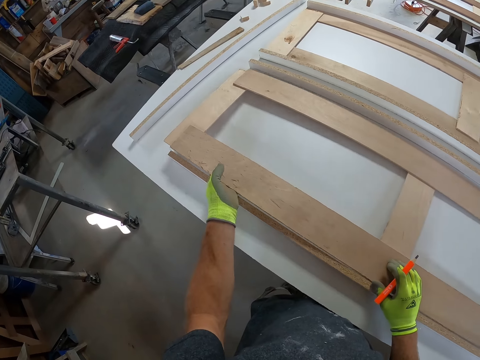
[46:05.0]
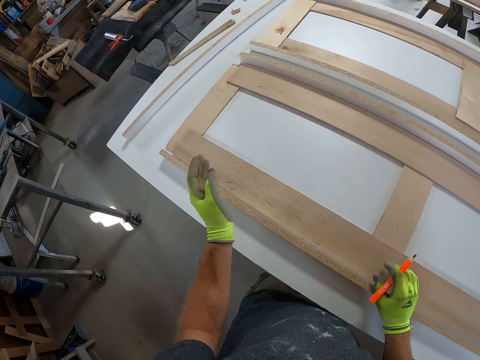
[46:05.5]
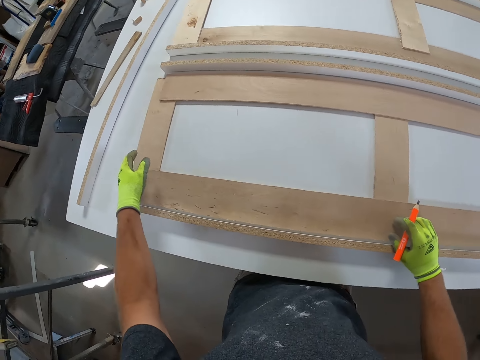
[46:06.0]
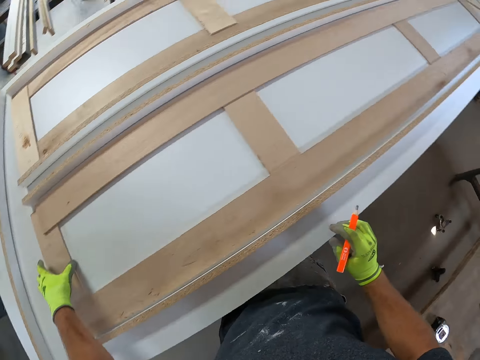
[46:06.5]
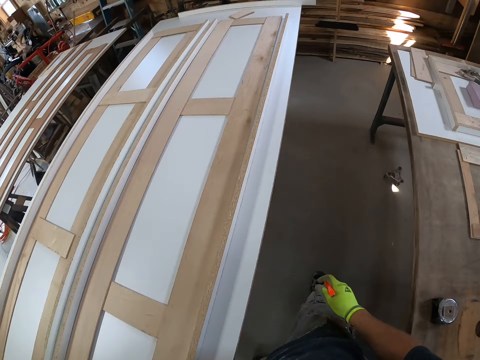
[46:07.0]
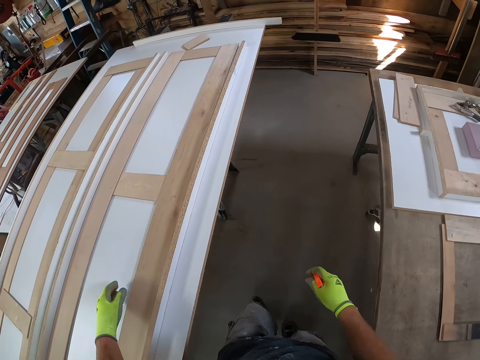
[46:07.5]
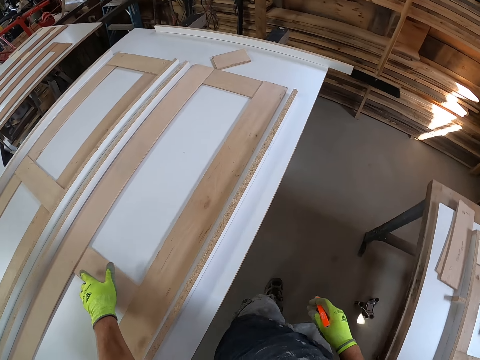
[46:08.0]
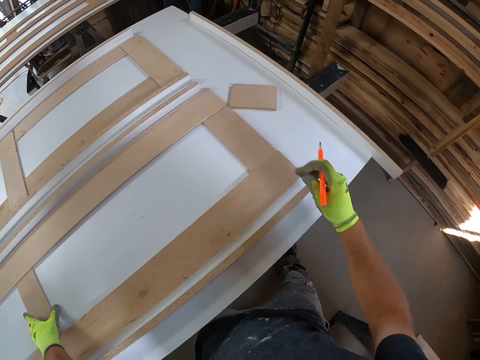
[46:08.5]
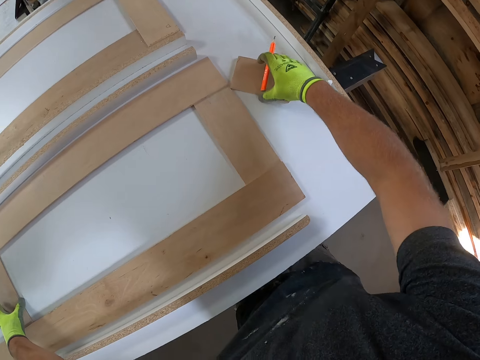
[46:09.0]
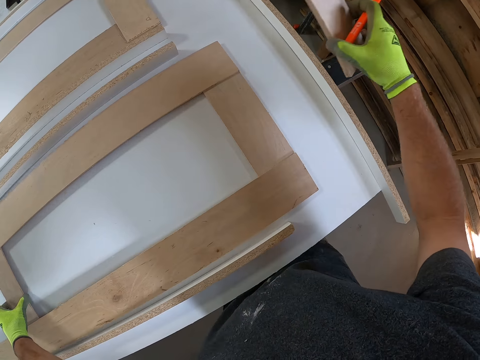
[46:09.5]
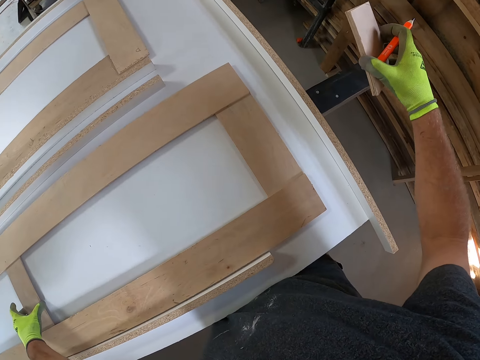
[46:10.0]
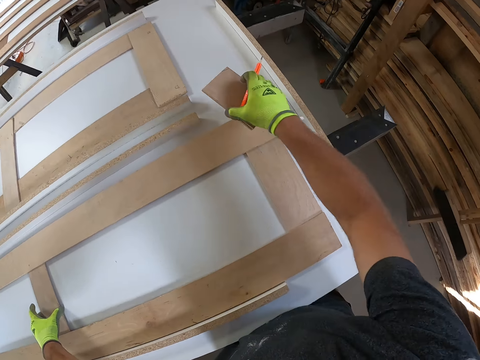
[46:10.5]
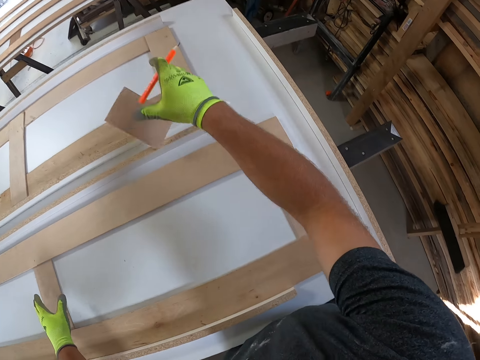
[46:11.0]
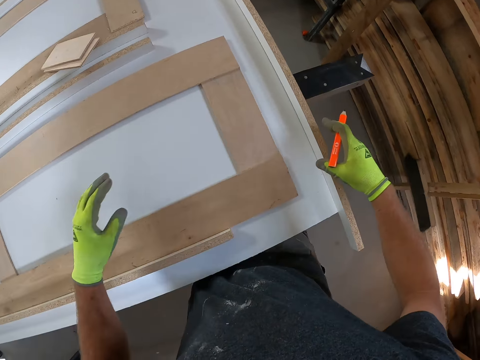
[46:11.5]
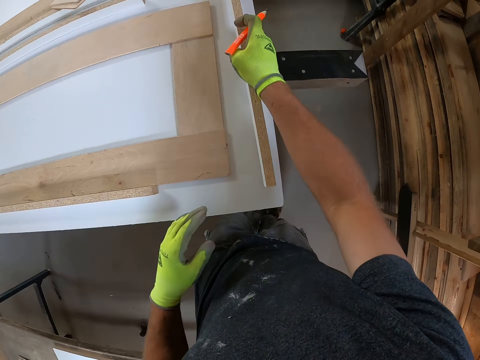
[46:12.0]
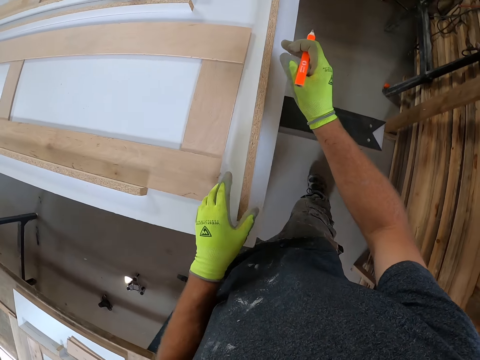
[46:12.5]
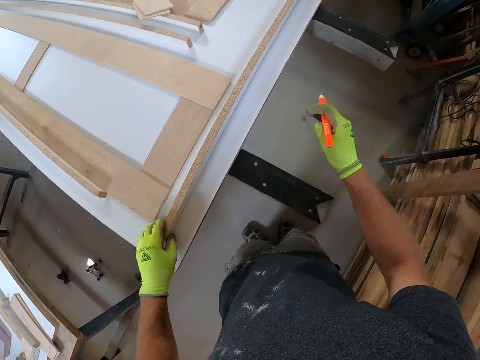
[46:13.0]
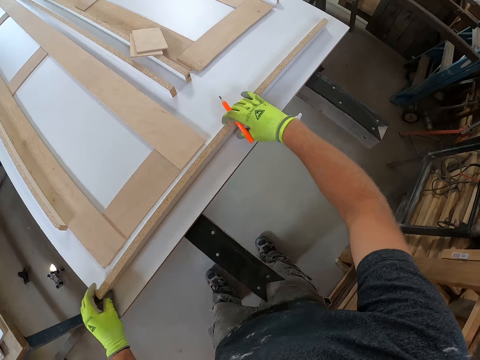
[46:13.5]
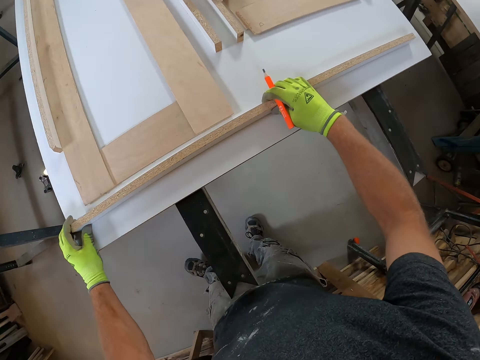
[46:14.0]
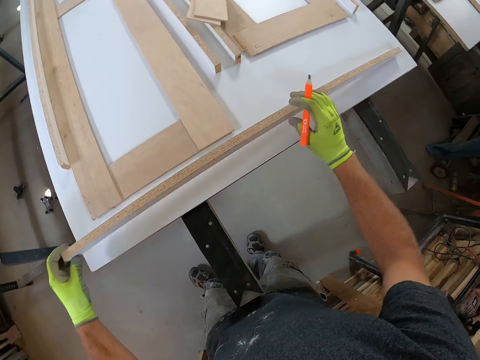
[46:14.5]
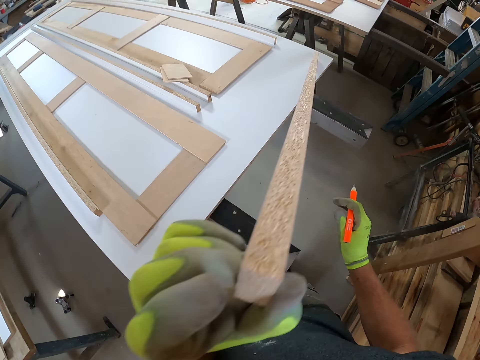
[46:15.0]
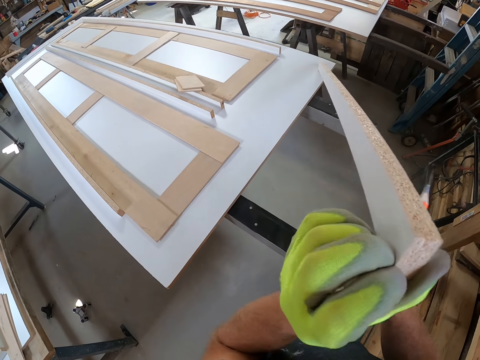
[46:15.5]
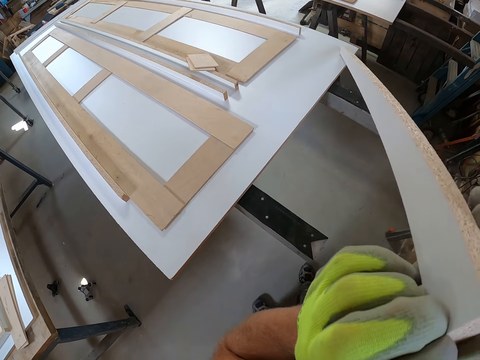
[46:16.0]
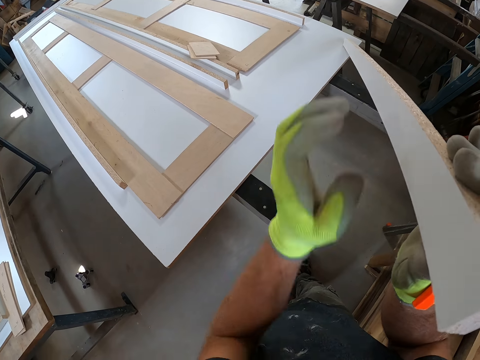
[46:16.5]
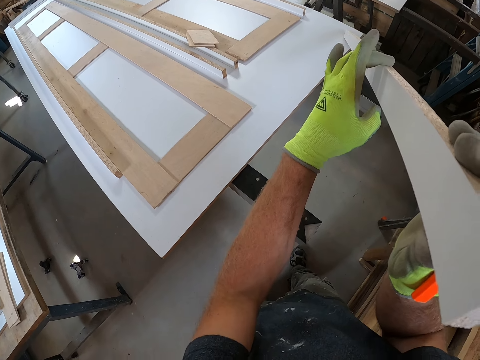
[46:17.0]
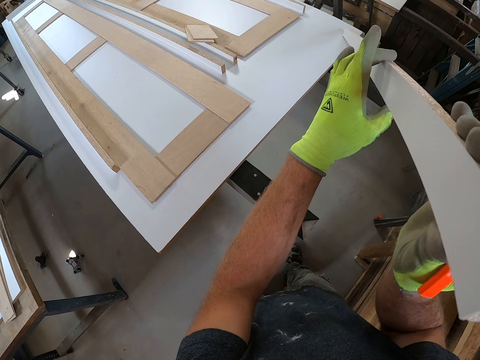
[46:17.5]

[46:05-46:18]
The camera wearer places the second wooden plank on the second work bench. He walks in the room. He holds the wood structure. He picks up the first wooden pieces from the second work bench with his right hand. He moves the wood structure. He adjusts the wooden plank on the second work bench with his left hand. He drops the first wooden pieces in his right hand on a wooden plank on the work bench. He unhands the wood structure. He moves a wood. He adjusts the first wooden plank on the second work bench with his hands. He holds the wood with the left hand, holds the wood with both hands, and stares at the wood. He lifts the first wooden plank from the second work bench. He stares at the wood. He holds the wood with the right hand. He measures the first wooden plank with his hands. He holds the wood with both hands.

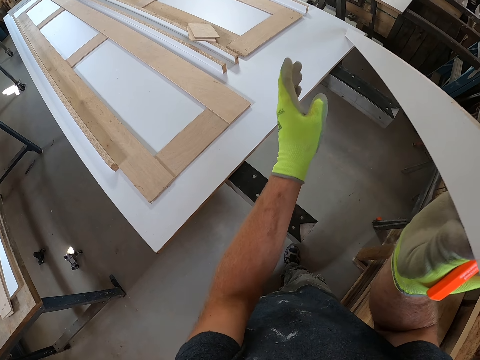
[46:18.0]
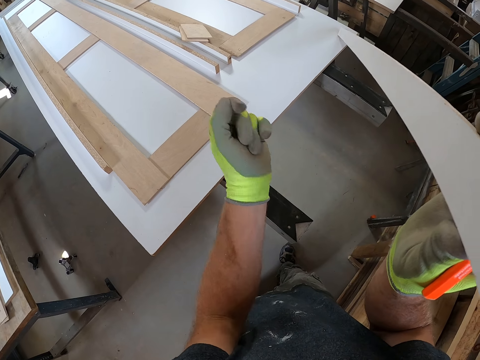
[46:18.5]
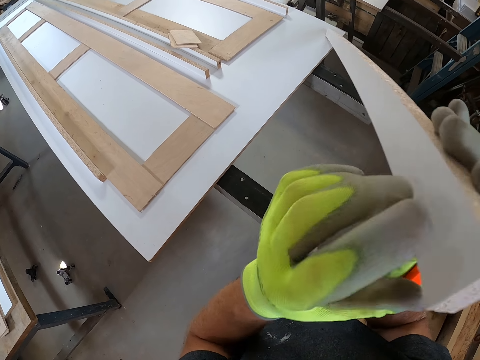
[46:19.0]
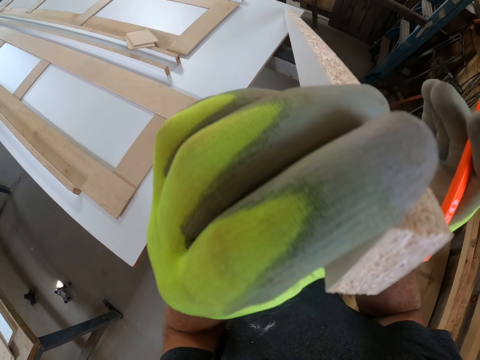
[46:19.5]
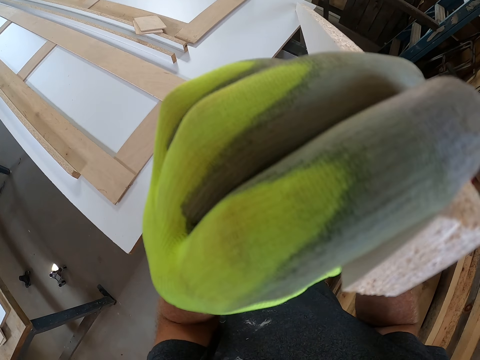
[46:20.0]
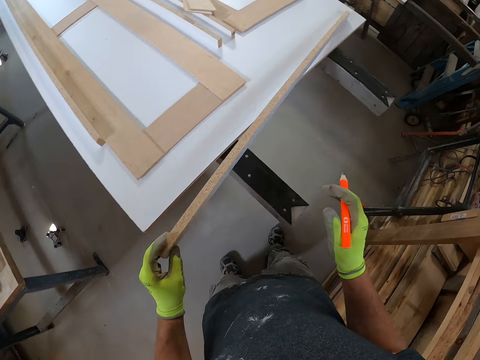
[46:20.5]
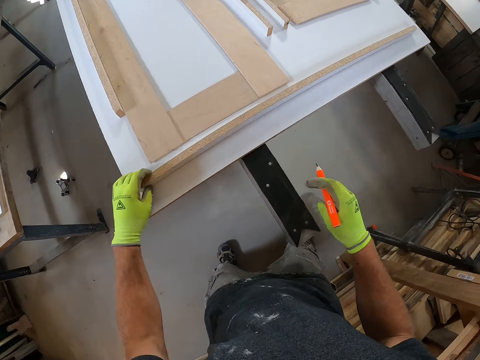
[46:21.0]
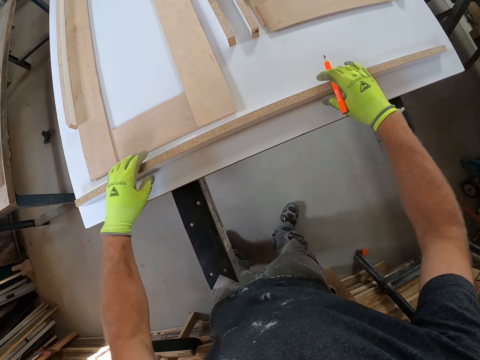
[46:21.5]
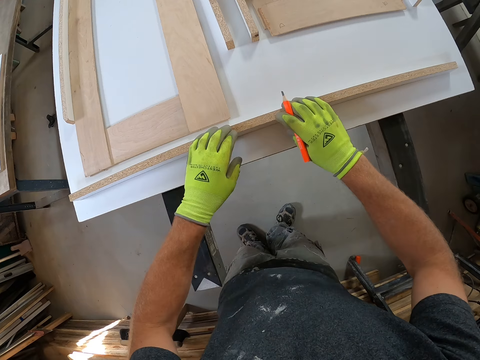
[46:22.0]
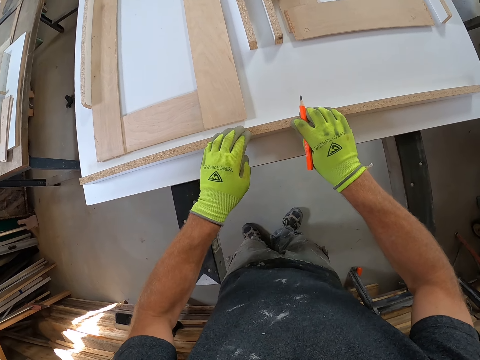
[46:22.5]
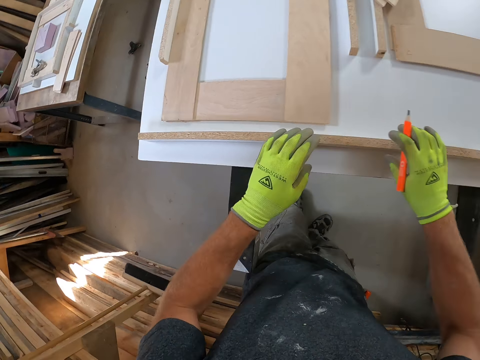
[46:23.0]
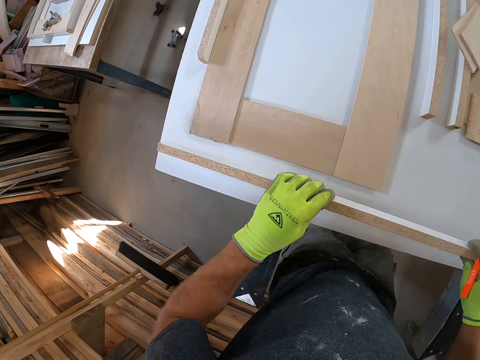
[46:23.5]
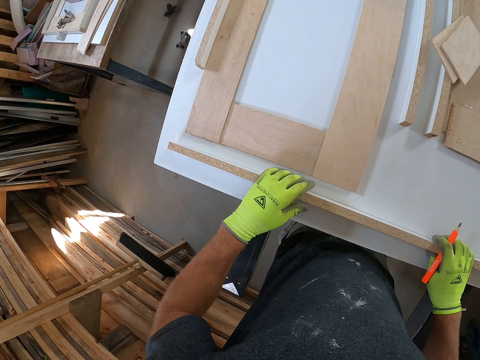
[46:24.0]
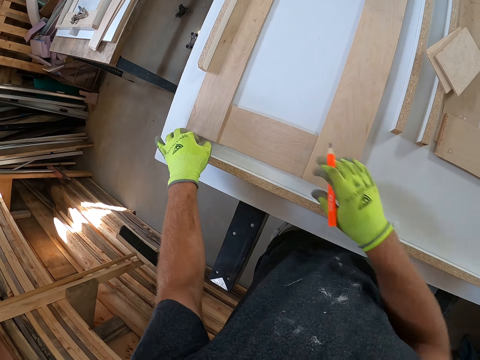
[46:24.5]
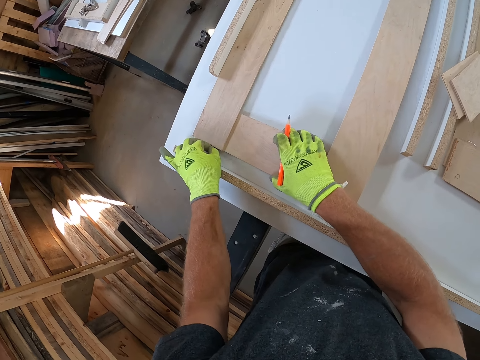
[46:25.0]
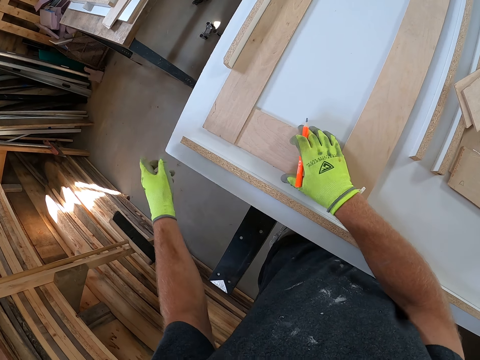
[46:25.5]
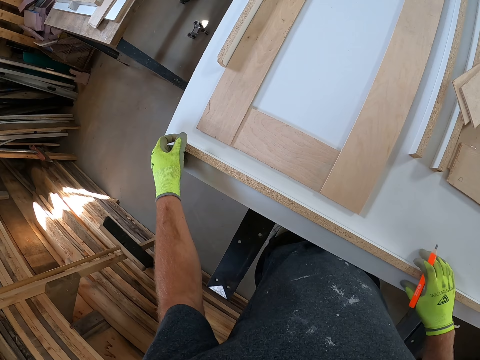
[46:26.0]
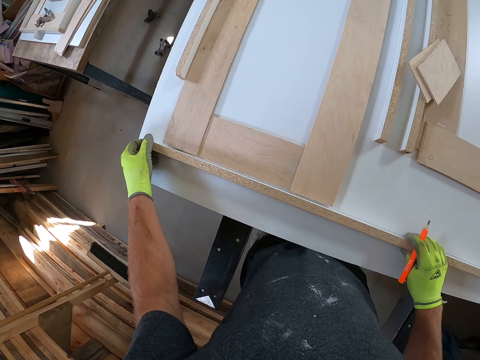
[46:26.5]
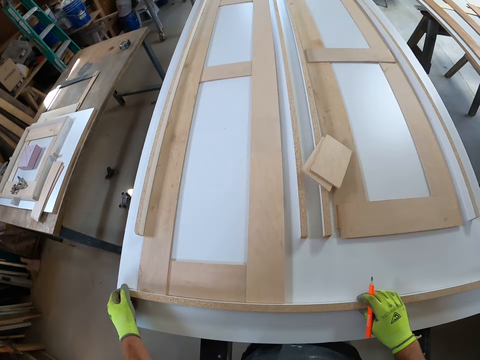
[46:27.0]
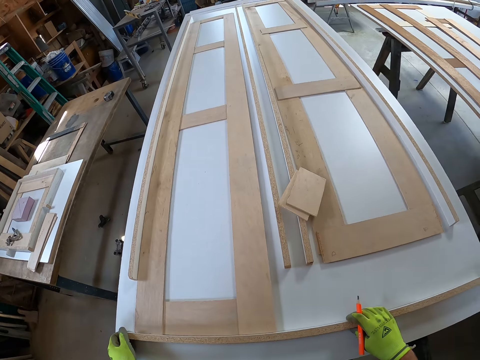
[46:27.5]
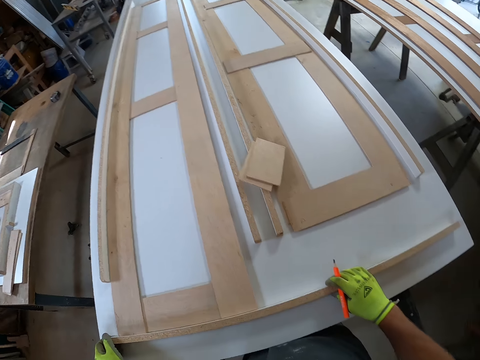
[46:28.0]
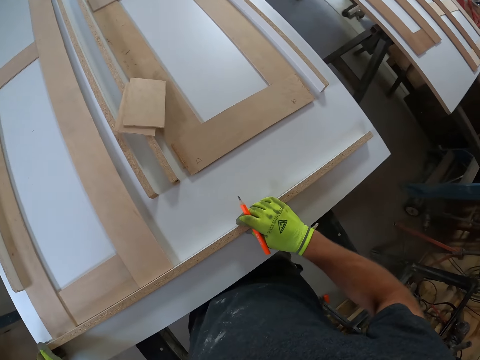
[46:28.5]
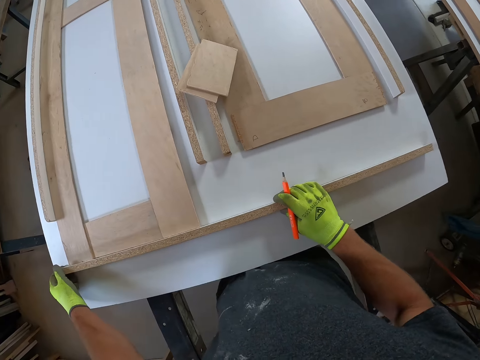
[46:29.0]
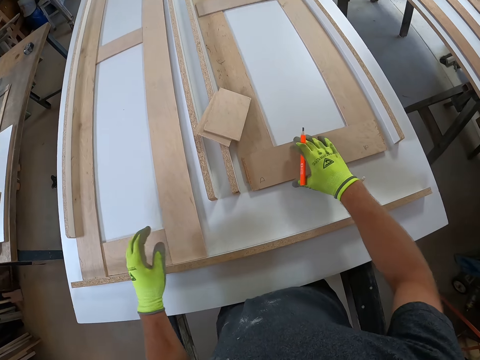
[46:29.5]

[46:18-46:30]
The camera wearer moves his hand. He holds the wood with the left hand. He drops the first wooden plank on the second work bench. He presses the wood. He places his two hands on the first wooden plank. He lifts the wood, places the wood on the board and adjusts the first wooden plank on the second work bench. He picks something. He lifts the wood structure. He drops something. He removes dirt from underneath the second wooden plank with his left hand. He unhands the wood structure. He moves the wood. He adjusts the first wooden plank on the second work bench. He holds the wood. He looks around. He holds the wood structure.
